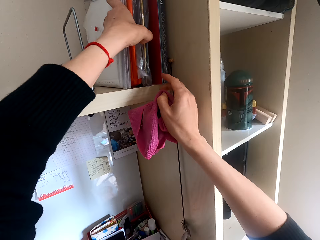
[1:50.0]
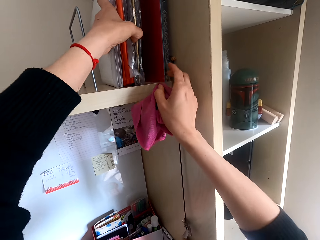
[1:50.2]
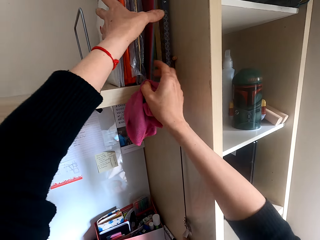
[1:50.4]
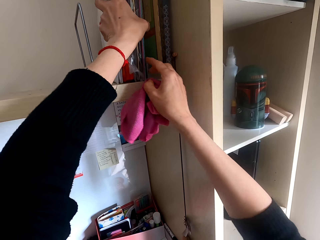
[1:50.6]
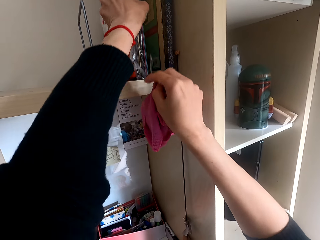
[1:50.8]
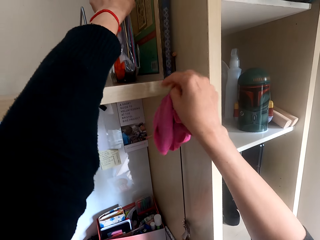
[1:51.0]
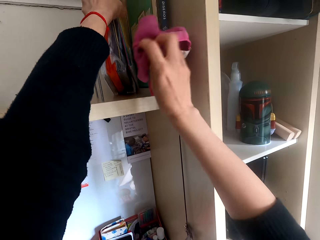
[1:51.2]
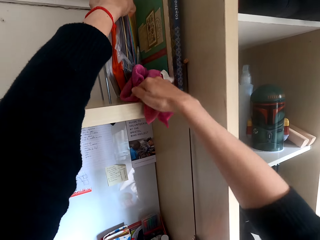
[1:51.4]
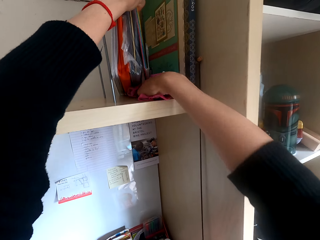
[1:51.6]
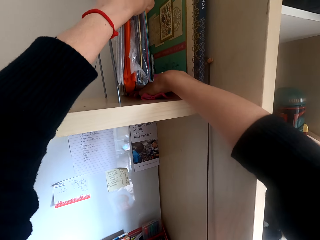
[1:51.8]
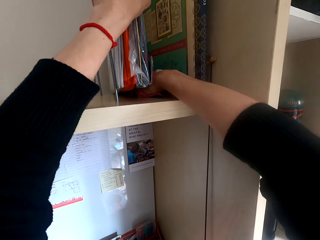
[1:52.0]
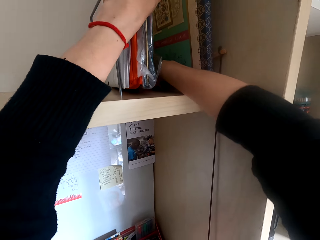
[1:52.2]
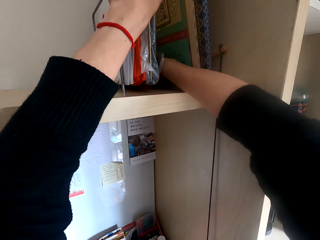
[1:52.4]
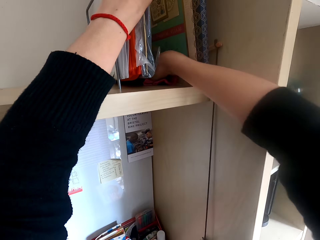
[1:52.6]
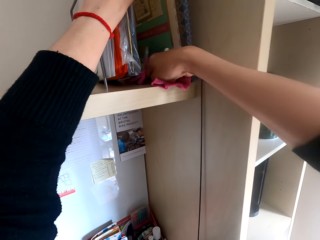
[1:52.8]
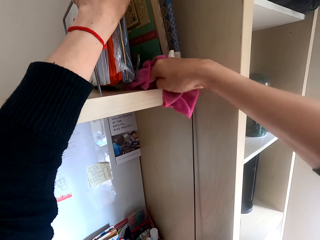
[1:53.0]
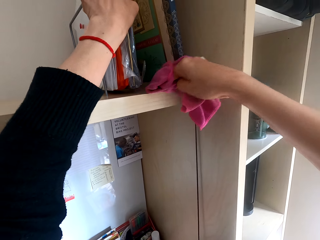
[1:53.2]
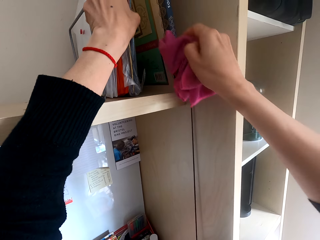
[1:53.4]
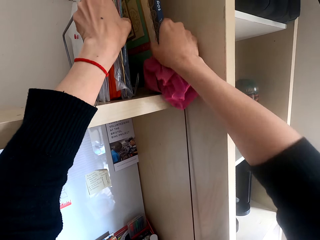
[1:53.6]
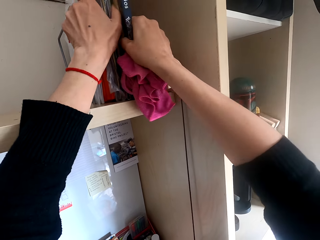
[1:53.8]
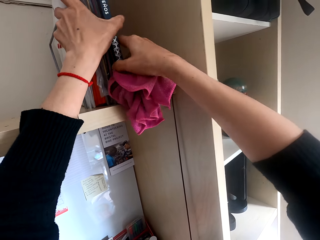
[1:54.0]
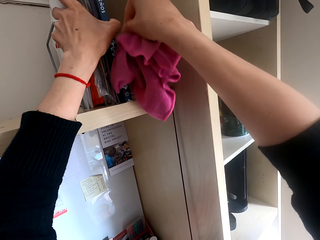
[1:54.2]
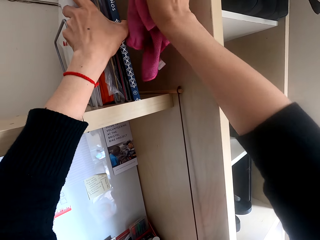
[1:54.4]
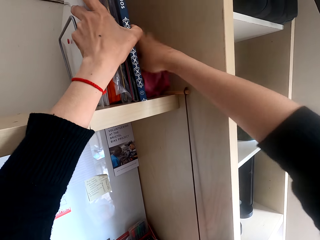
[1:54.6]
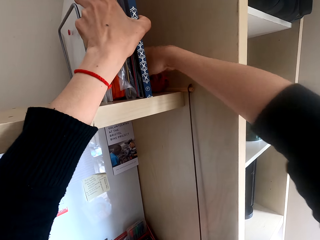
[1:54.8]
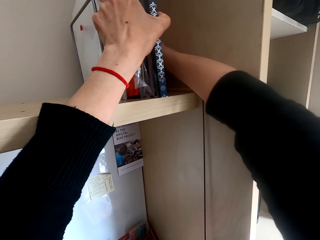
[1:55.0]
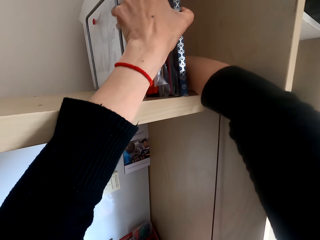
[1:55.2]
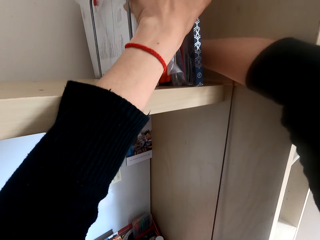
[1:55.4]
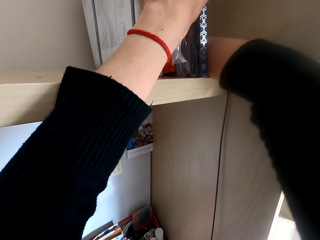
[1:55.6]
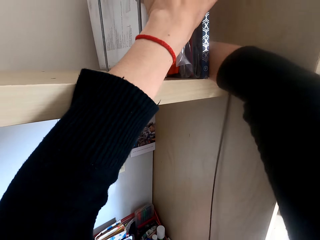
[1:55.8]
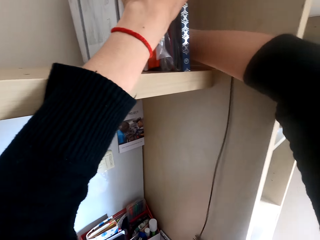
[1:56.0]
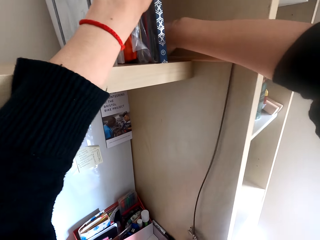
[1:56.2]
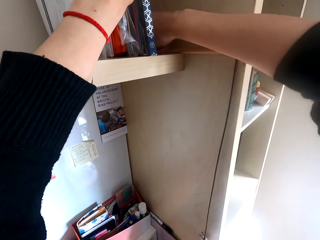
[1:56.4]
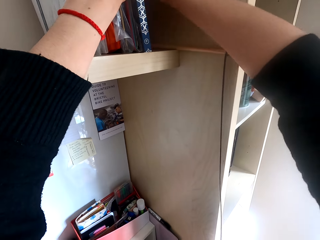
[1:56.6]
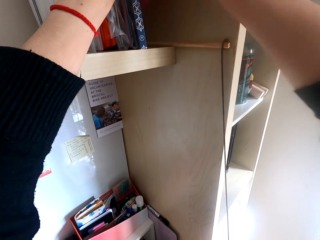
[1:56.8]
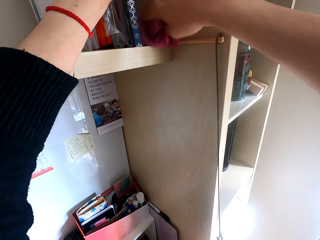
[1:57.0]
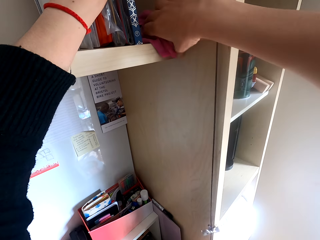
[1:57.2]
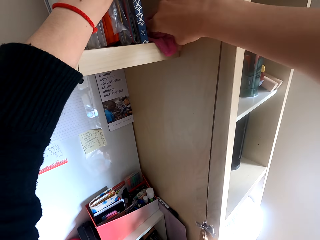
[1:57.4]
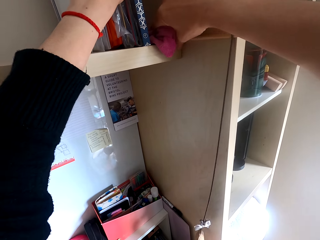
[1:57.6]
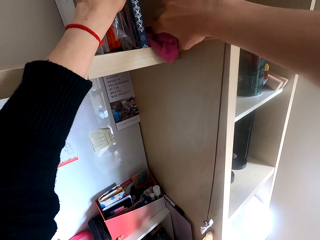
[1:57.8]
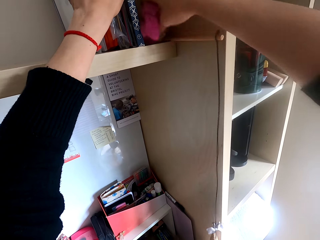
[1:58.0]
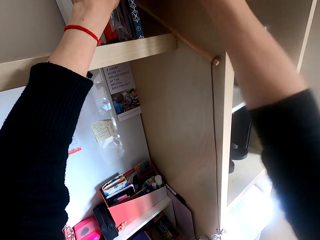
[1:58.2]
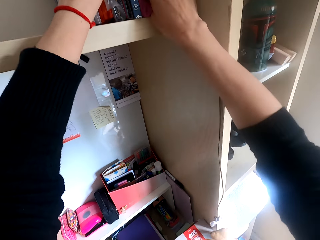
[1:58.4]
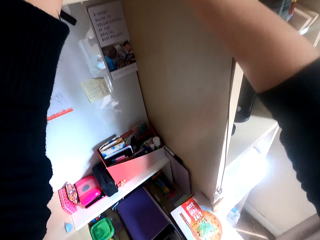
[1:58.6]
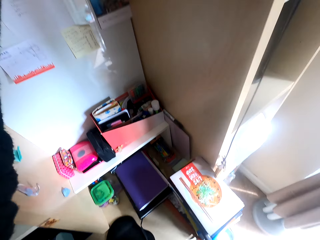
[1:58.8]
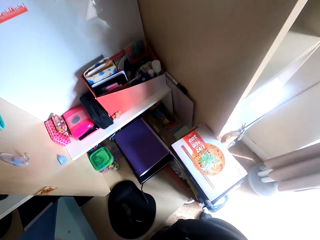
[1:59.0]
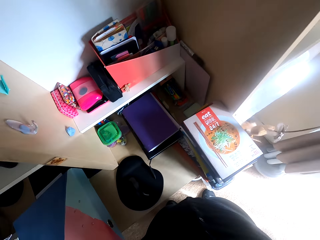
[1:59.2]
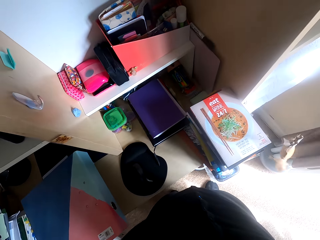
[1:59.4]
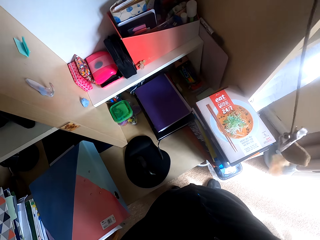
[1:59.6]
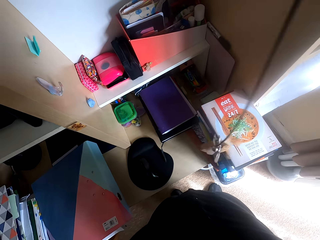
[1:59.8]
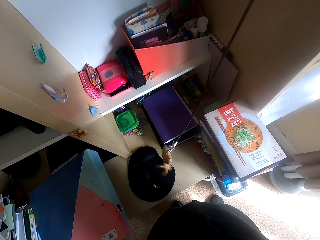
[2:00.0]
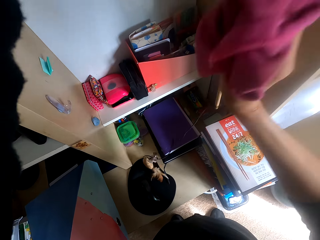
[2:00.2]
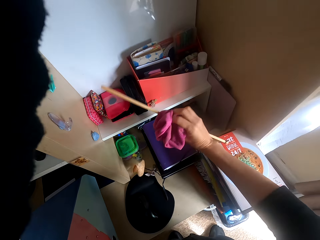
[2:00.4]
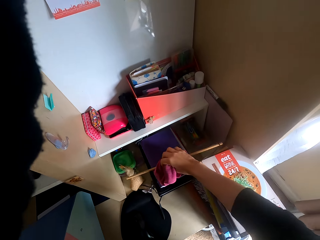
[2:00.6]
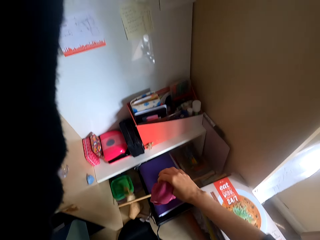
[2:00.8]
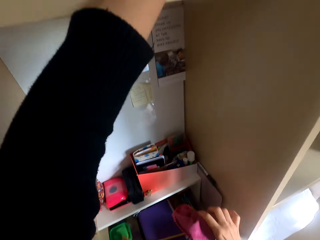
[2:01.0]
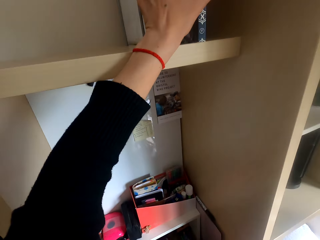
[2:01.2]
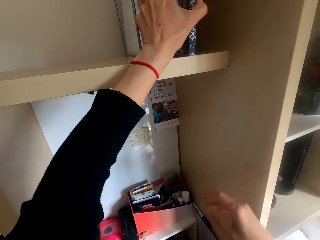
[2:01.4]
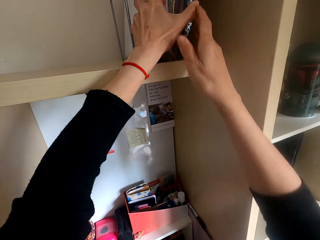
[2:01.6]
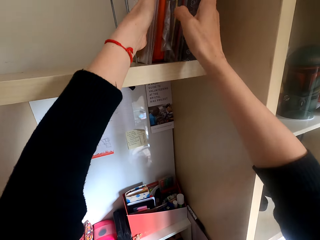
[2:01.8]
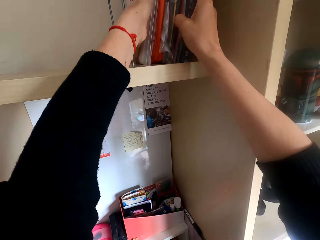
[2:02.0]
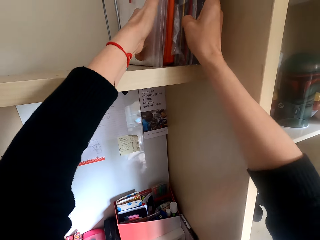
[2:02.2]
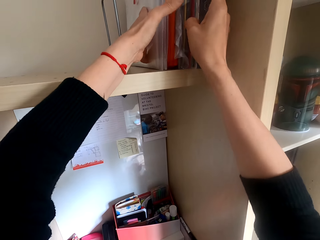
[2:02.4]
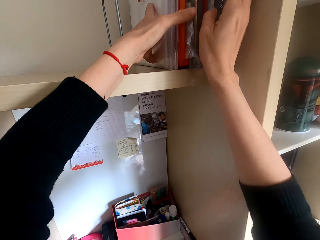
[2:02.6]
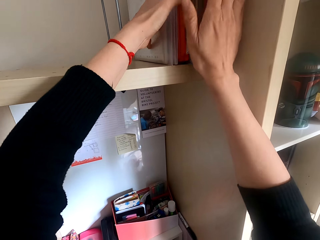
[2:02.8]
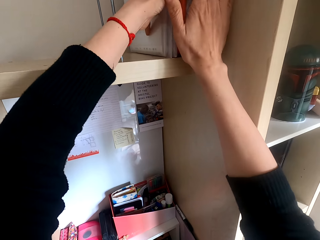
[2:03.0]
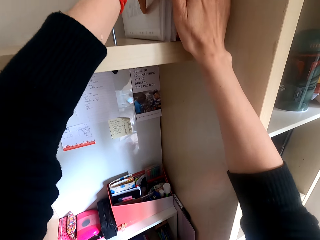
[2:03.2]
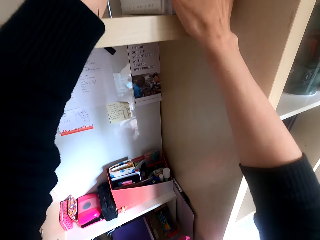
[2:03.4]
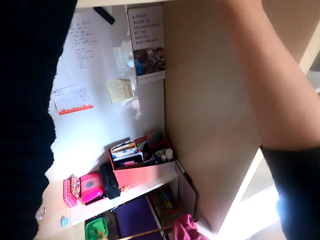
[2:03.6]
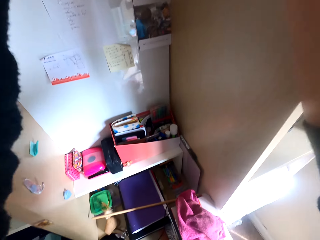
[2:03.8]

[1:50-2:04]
The camera wearer moves files on a shelf. They wipe the shelf. They move something. They wipe the shelf. They pick up something. They put a stick on a table. They move the files. They arrange the files on the shelf.

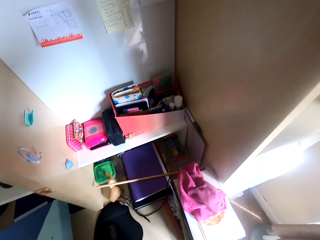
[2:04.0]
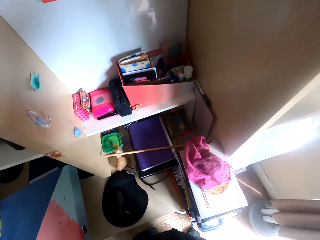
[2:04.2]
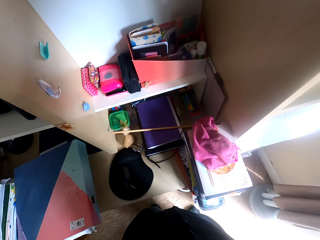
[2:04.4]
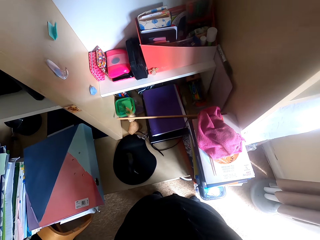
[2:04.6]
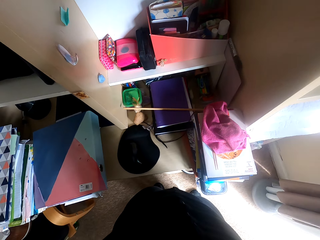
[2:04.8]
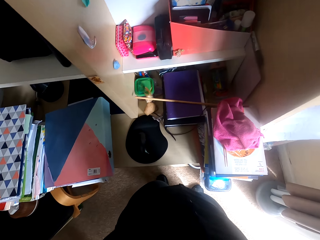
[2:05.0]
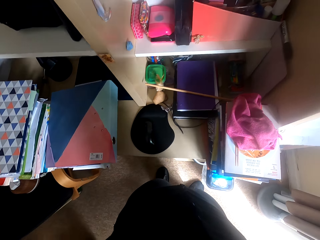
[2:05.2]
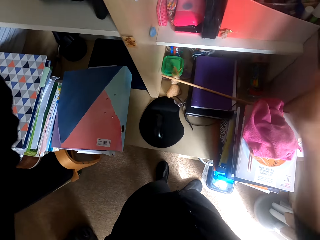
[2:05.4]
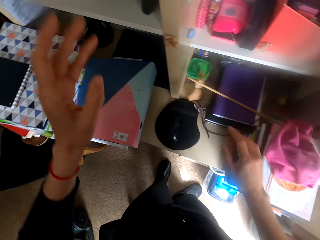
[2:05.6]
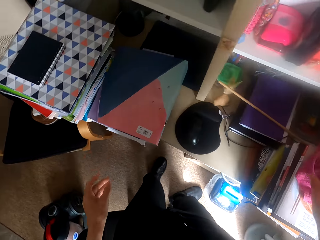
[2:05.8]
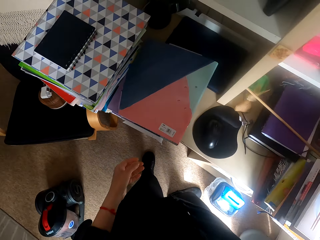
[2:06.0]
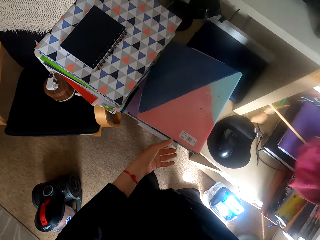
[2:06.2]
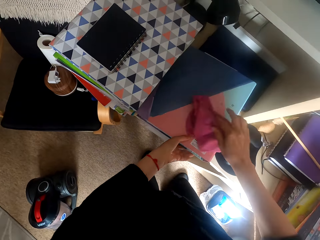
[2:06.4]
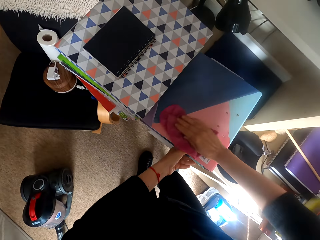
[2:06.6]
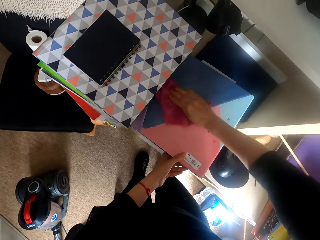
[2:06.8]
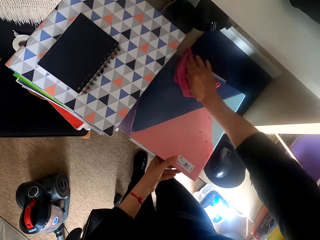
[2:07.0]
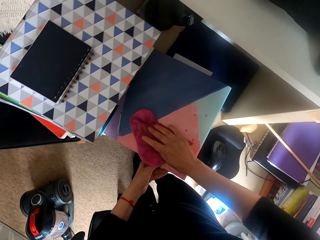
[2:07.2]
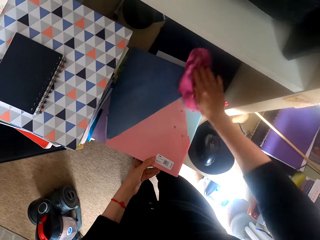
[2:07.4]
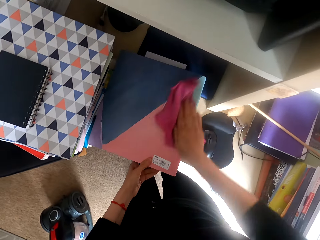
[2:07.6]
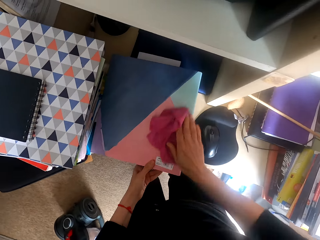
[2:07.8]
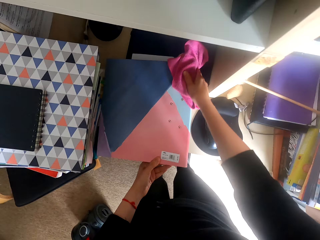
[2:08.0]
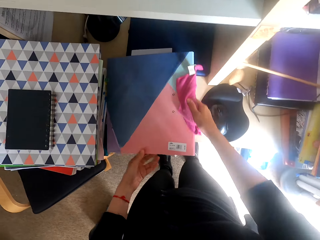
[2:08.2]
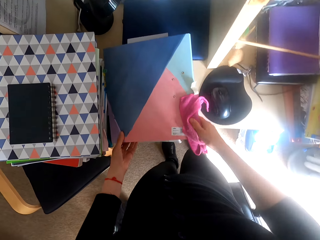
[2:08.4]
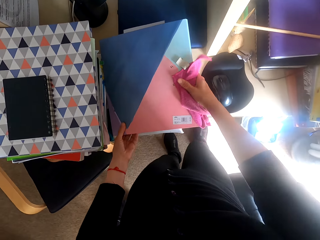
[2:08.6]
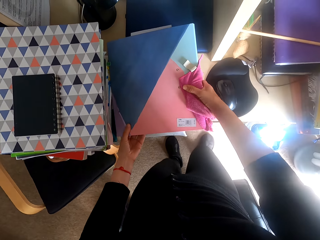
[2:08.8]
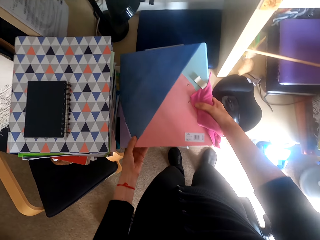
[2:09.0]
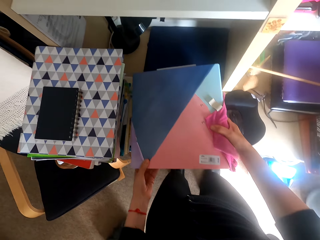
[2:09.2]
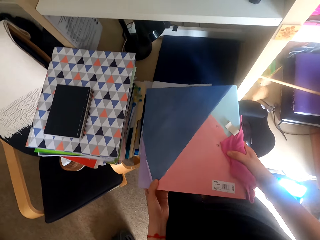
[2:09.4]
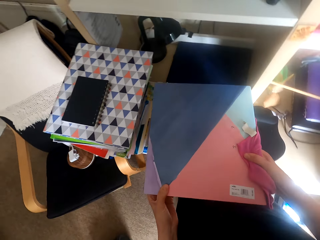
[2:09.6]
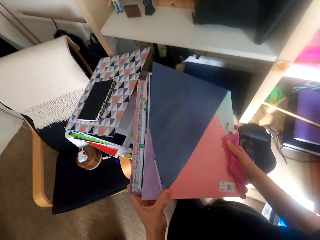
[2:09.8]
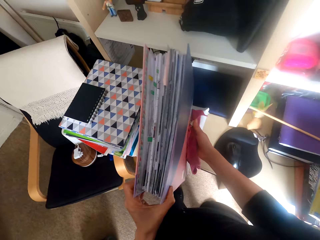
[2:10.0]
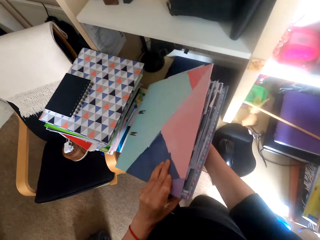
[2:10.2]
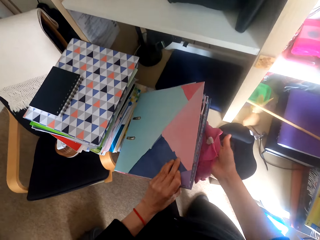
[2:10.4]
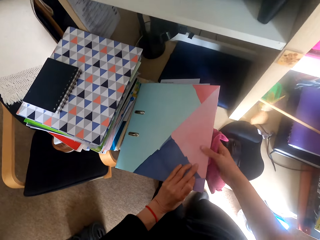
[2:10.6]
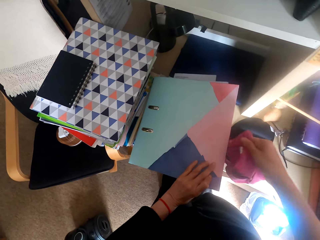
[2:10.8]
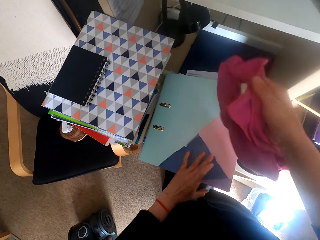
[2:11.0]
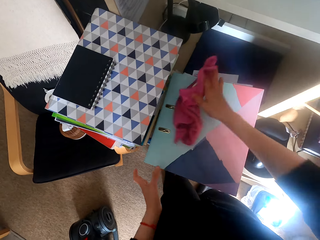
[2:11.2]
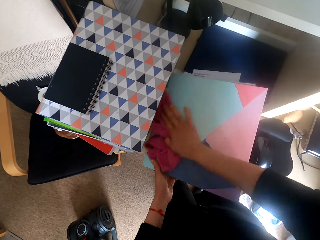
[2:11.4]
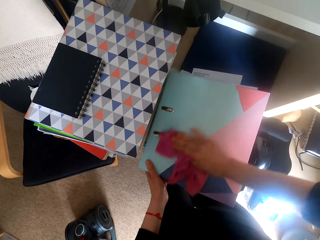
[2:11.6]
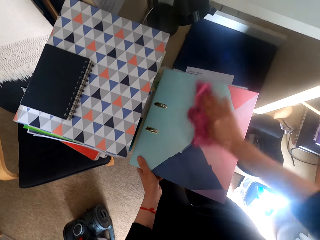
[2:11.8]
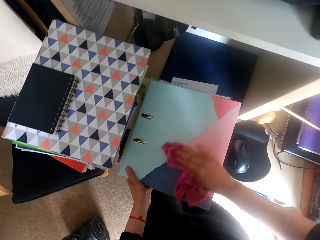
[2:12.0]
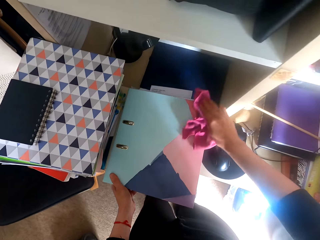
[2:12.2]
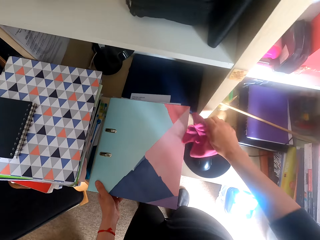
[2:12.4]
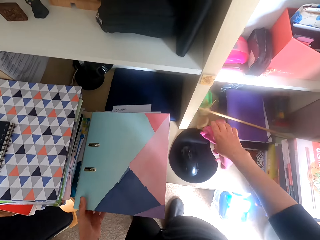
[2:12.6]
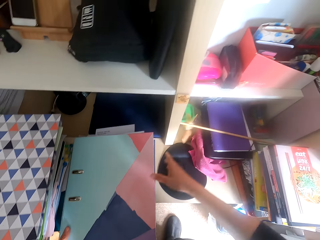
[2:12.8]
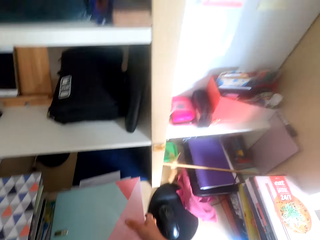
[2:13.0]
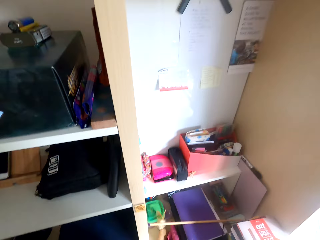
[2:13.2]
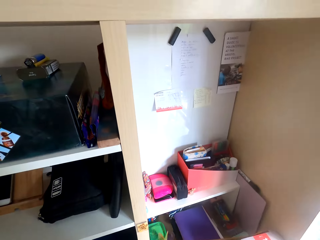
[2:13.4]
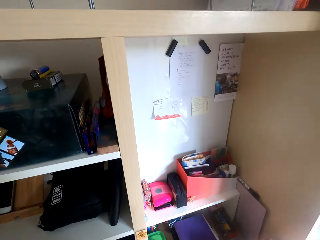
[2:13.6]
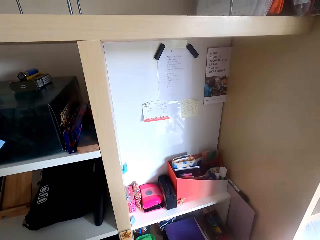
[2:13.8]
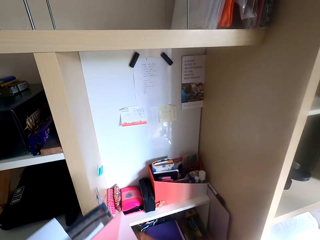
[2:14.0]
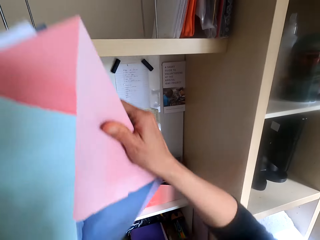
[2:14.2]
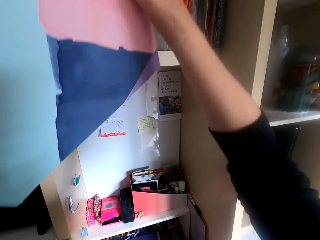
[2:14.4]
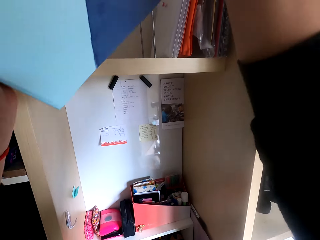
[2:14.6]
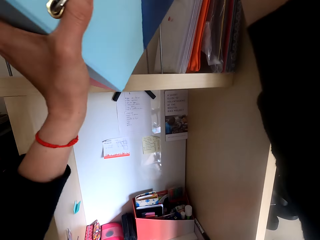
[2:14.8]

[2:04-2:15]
The camera wearer looks around the table. They pick a towel on the table. They wipe the file. They turn the file. They wipe the file. They put the towel on the table. They pick the file on the table.
